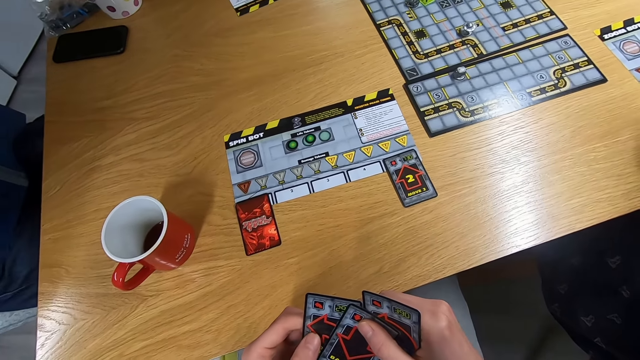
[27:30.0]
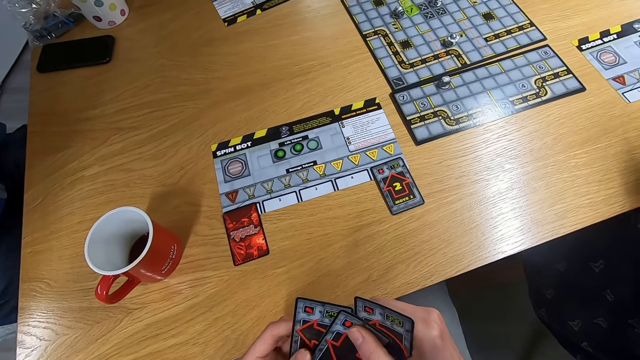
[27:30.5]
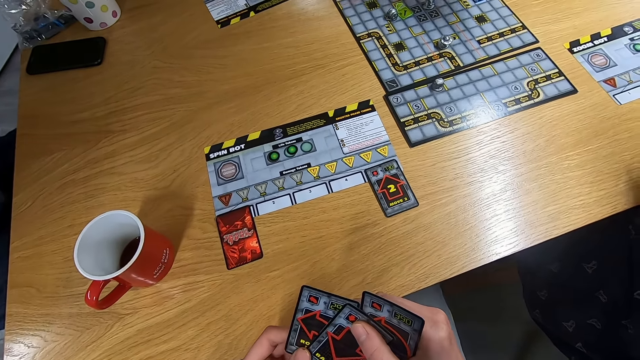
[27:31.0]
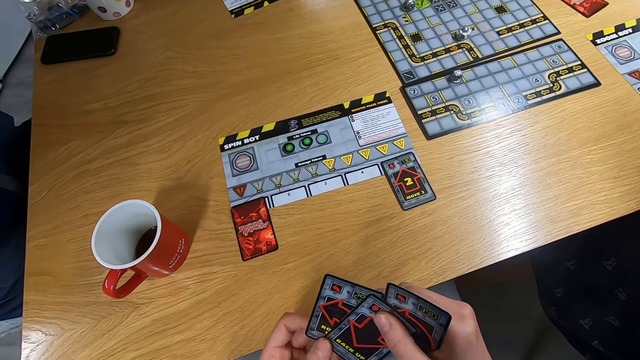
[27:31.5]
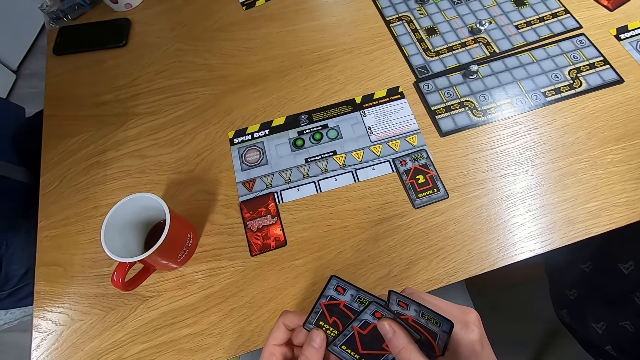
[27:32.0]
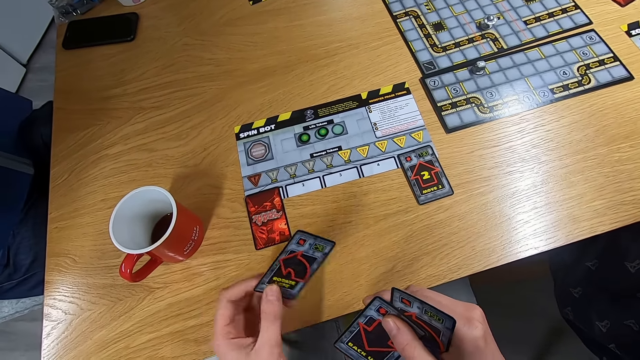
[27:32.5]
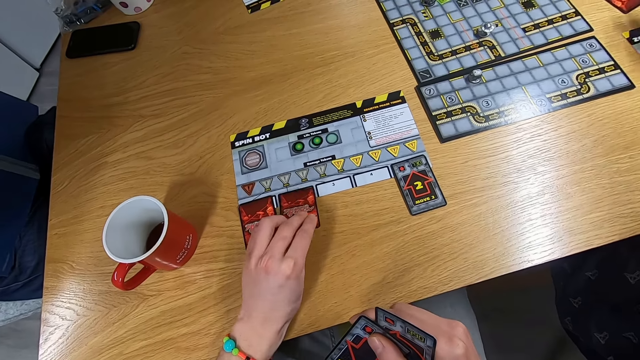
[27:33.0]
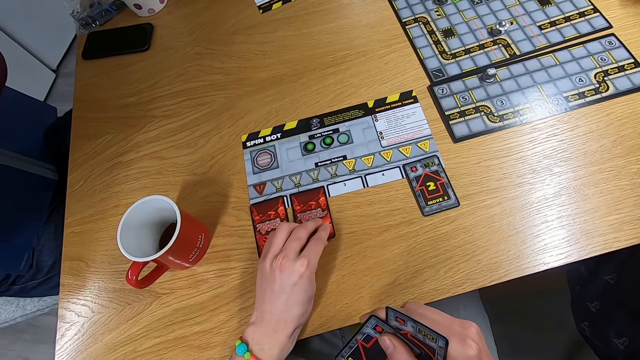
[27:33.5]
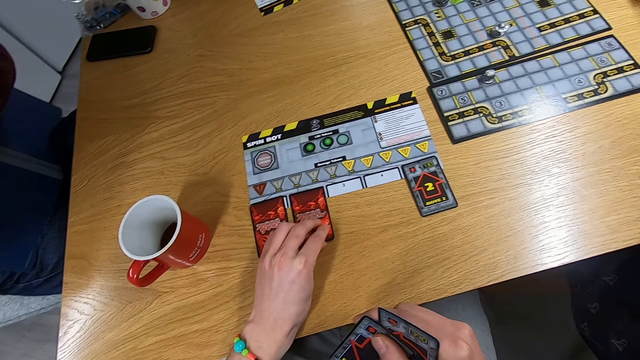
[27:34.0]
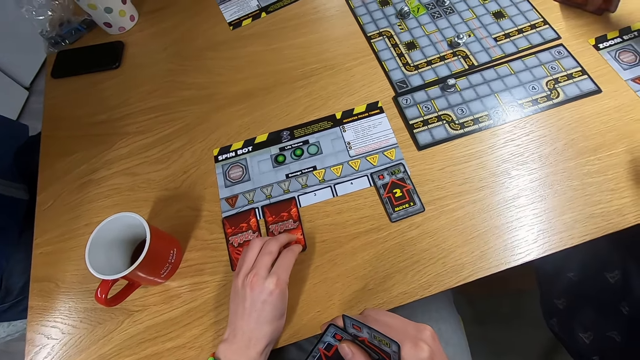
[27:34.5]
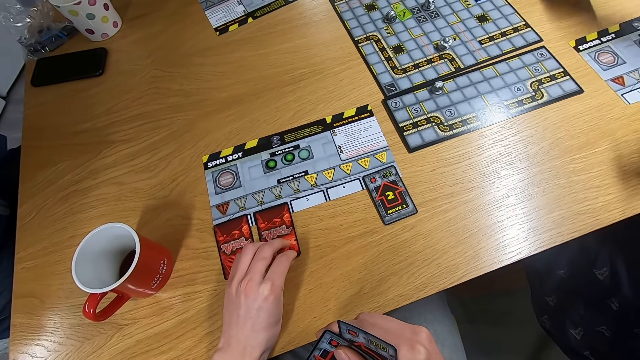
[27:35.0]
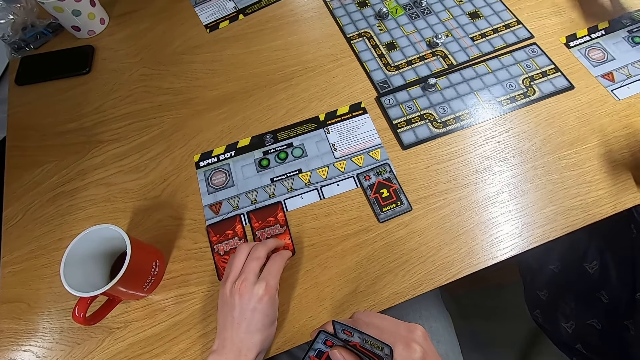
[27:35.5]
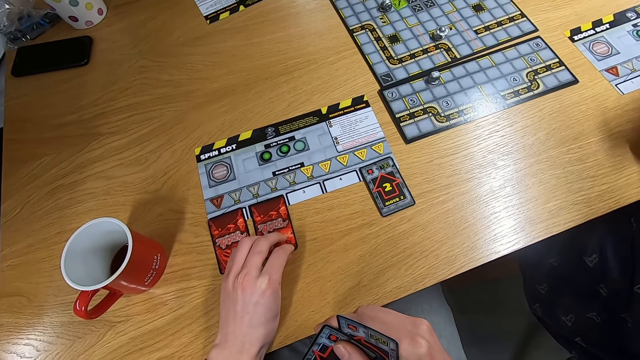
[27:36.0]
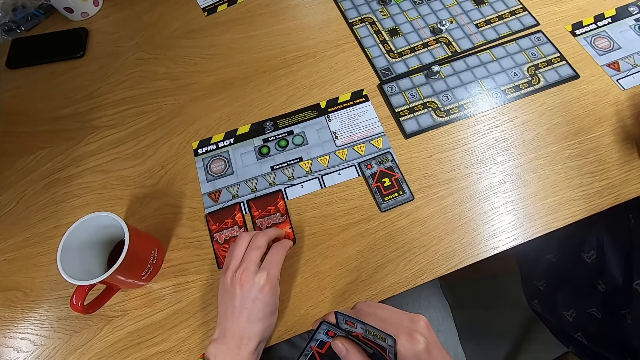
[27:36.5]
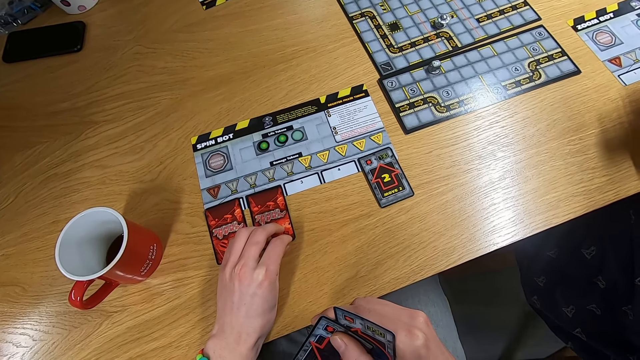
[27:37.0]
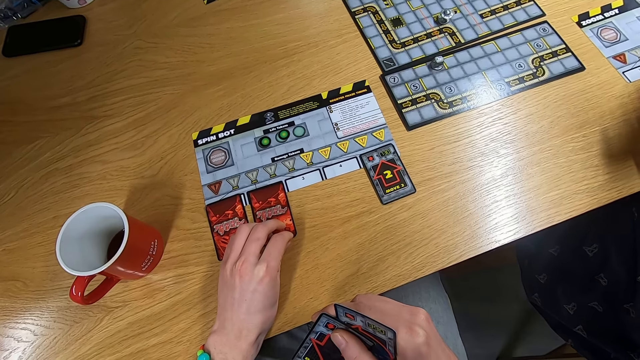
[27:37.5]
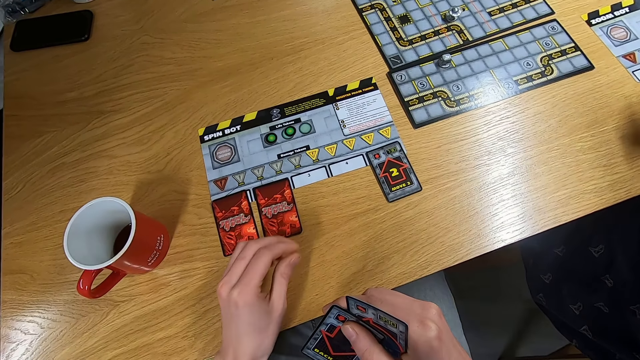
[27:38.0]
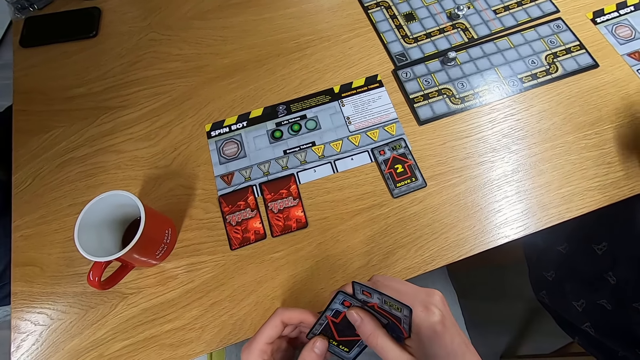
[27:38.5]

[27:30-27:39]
A man drops the card on the desk. The camera wearer swings the left hand. They drop the card on the desk. They stare at the cards.

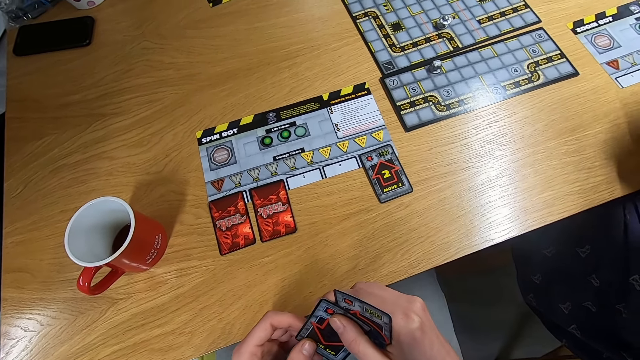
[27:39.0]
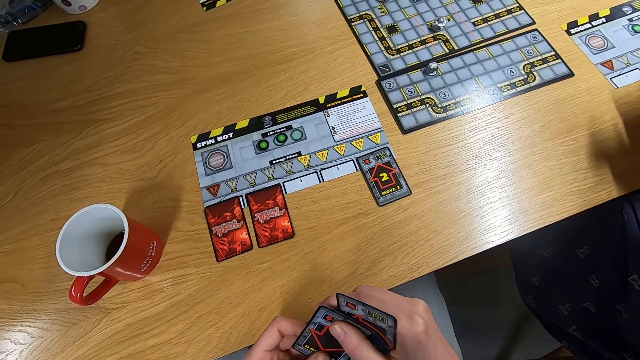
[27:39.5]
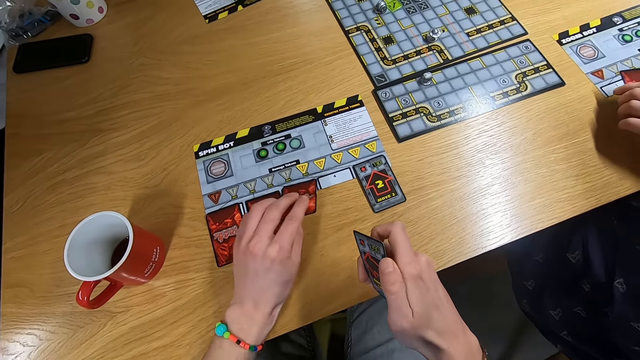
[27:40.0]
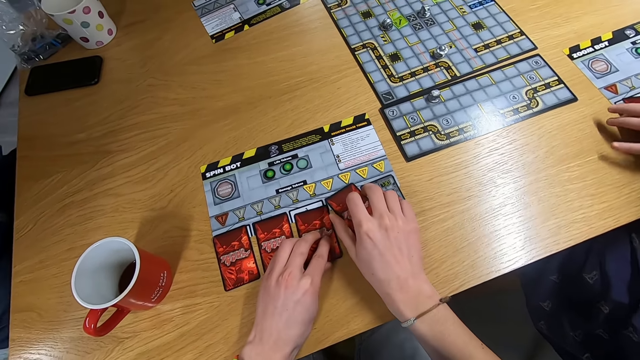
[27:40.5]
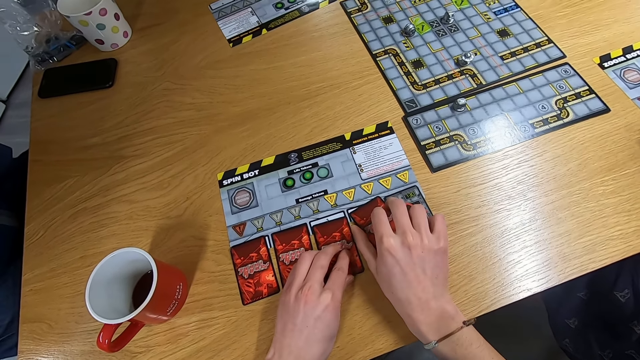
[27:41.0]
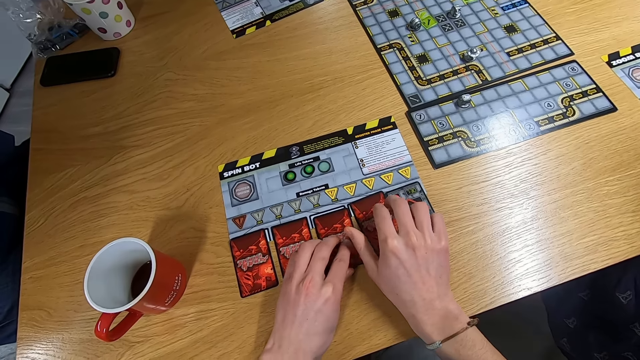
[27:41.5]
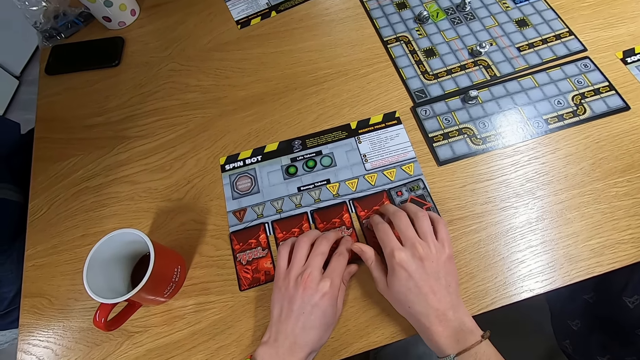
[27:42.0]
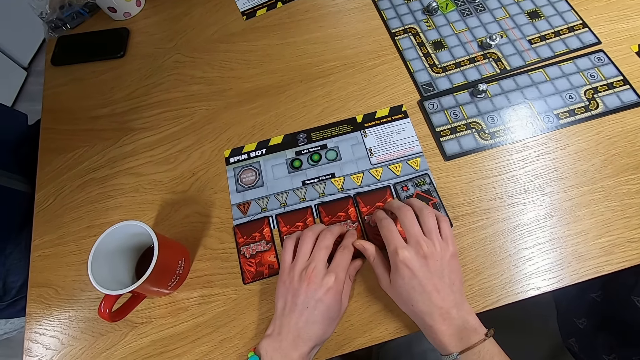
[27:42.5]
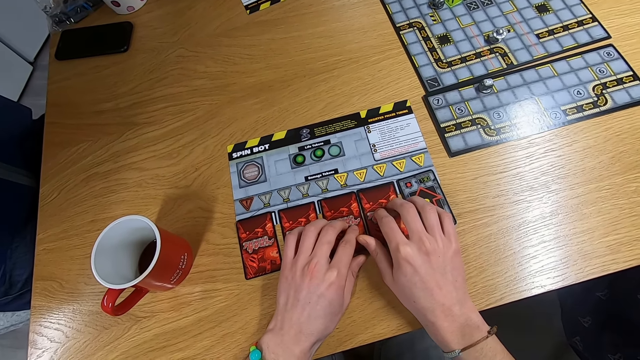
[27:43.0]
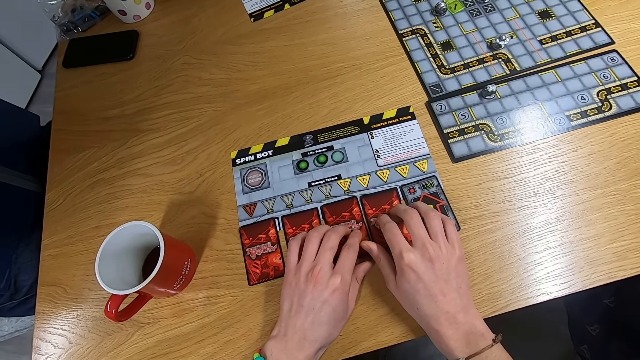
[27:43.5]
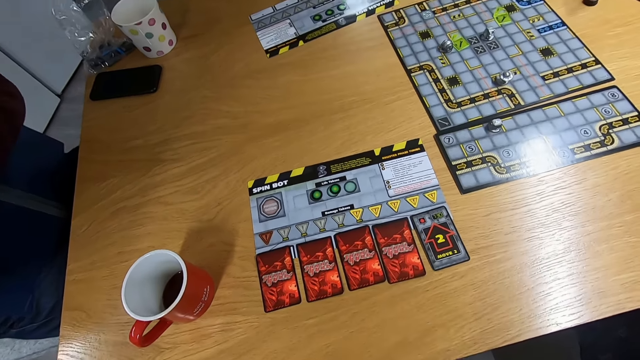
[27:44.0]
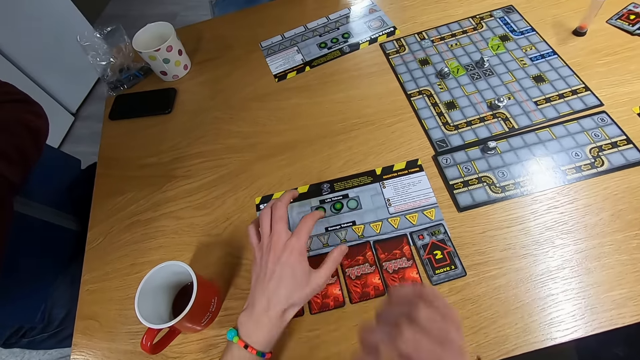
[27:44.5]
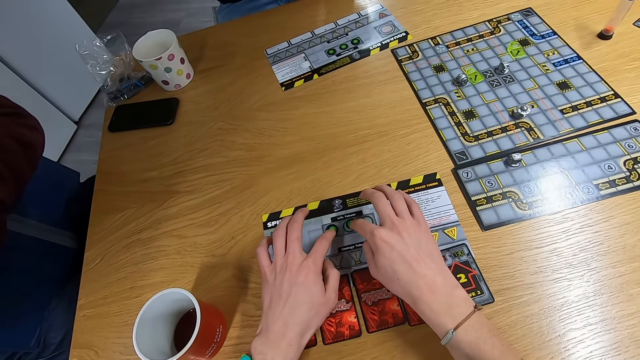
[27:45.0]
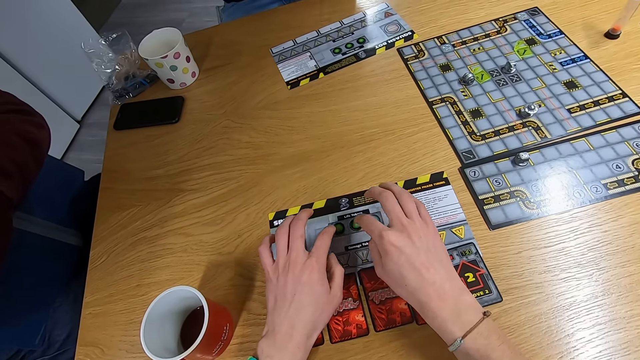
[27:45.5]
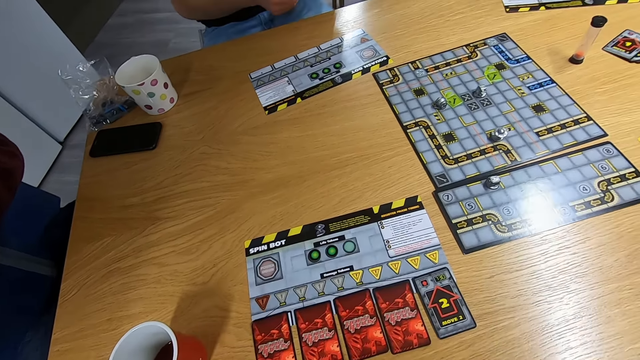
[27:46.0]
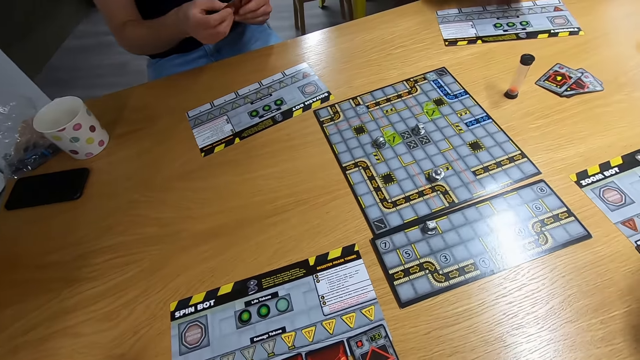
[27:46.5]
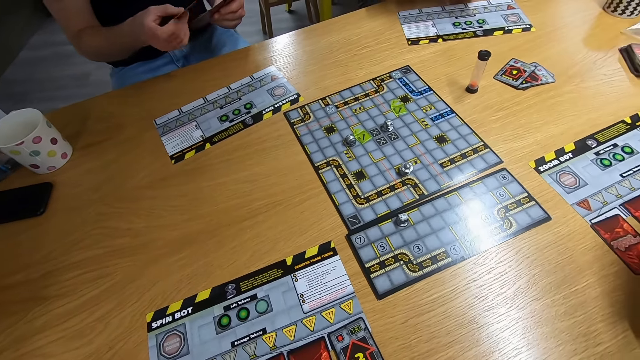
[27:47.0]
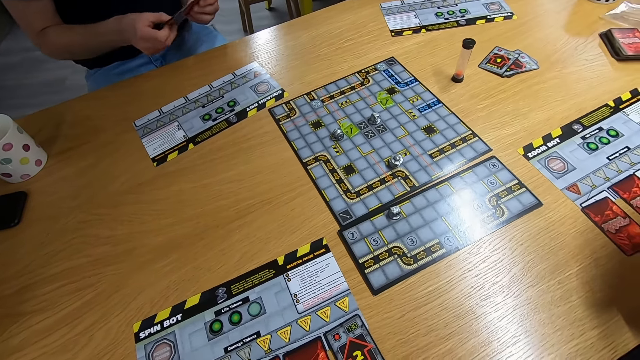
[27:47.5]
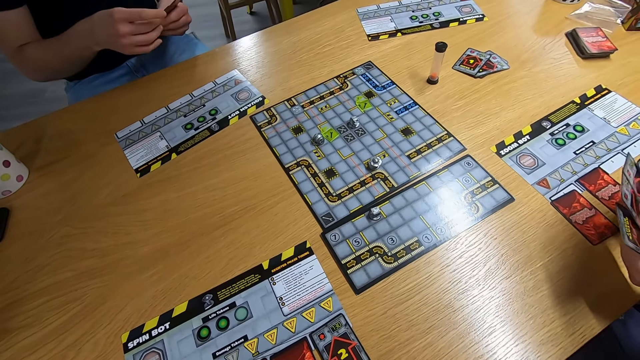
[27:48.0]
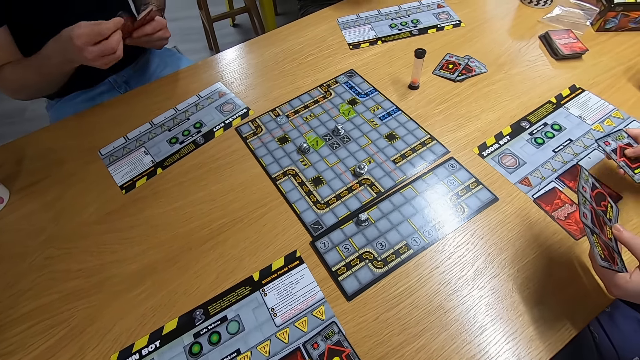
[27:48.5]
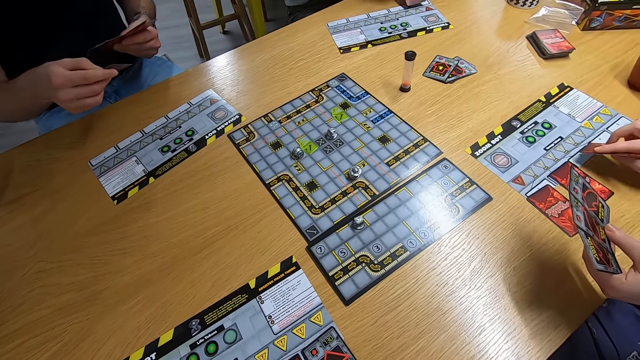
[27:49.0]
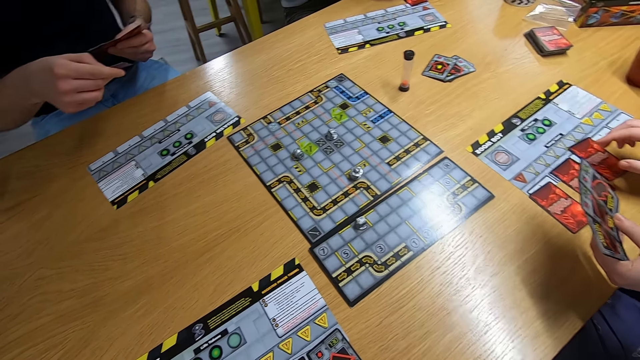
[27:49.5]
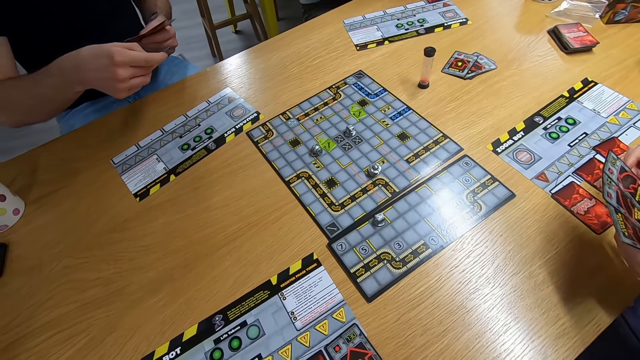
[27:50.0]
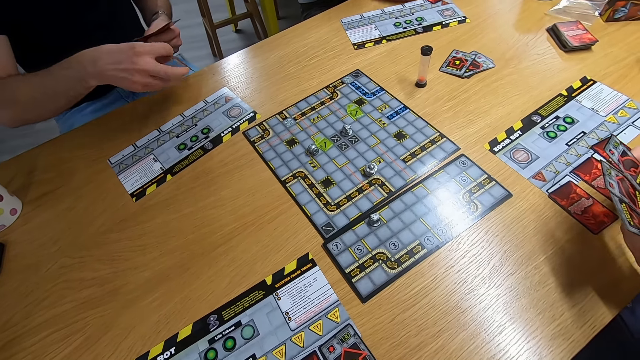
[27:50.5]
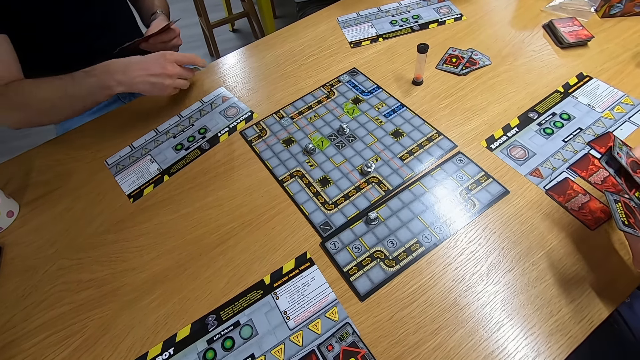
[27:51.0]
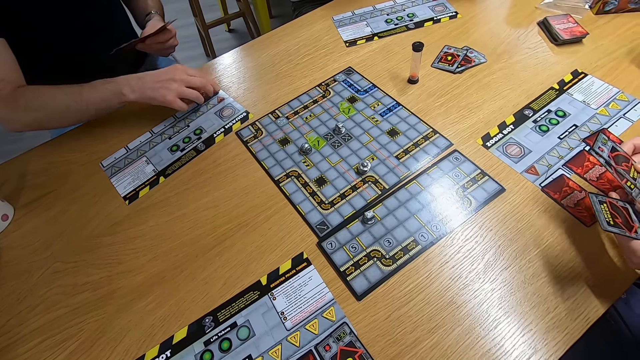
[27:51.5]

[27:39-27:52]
The camera wearer drops the cards on the desk. They touch the cards with both hands. They swing both hands. They touch the cards with both hands. A man picks up the card with the left hand. A lady drops a card on the desk. The man swings the left hand.
